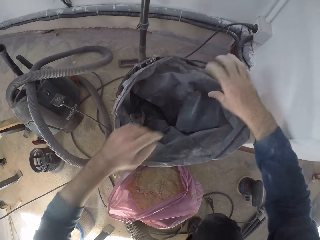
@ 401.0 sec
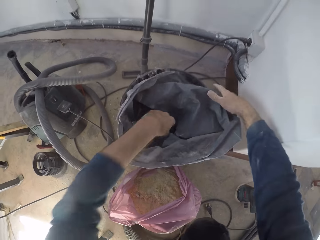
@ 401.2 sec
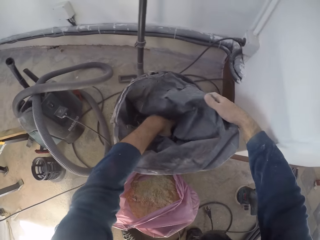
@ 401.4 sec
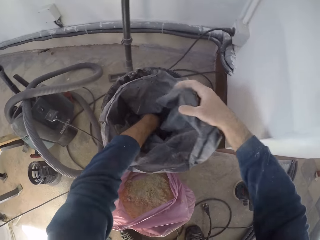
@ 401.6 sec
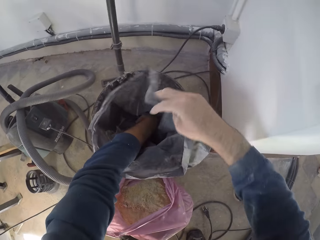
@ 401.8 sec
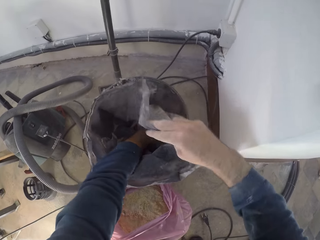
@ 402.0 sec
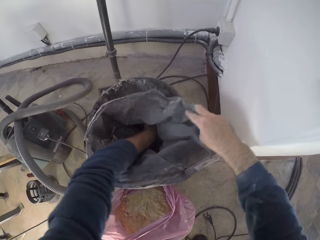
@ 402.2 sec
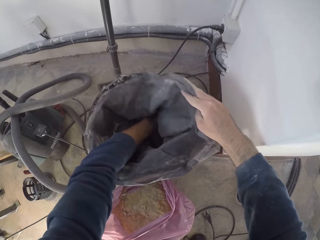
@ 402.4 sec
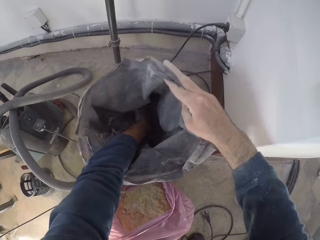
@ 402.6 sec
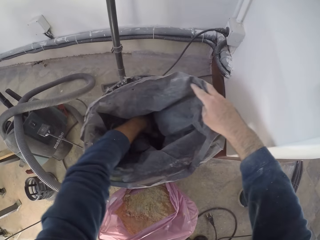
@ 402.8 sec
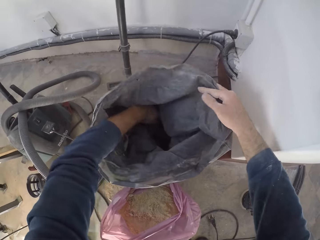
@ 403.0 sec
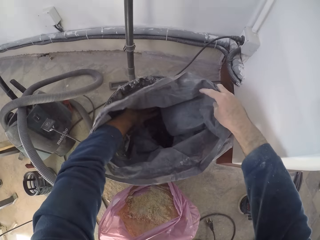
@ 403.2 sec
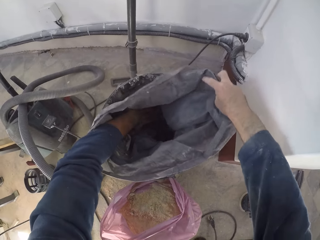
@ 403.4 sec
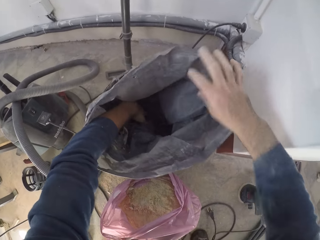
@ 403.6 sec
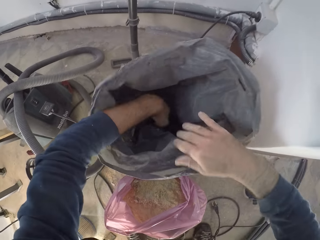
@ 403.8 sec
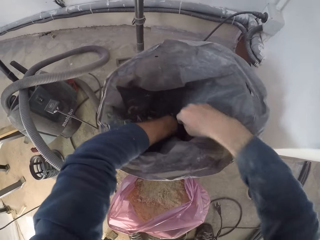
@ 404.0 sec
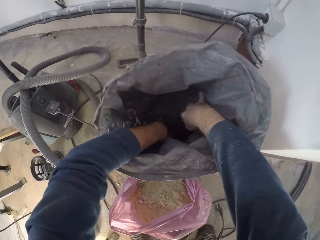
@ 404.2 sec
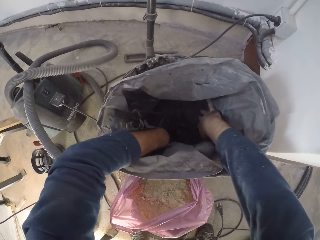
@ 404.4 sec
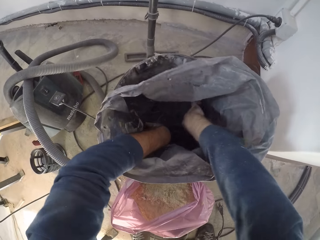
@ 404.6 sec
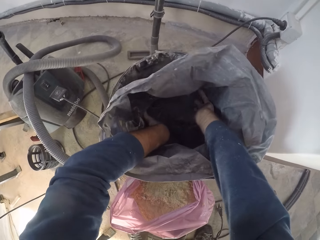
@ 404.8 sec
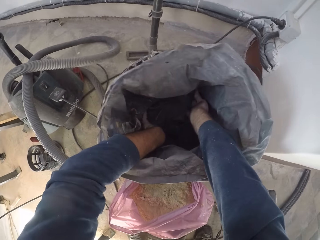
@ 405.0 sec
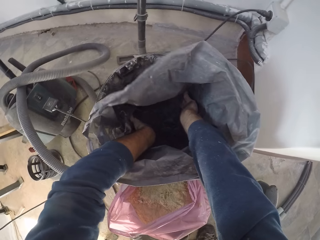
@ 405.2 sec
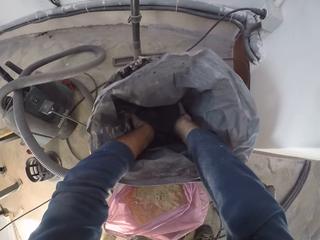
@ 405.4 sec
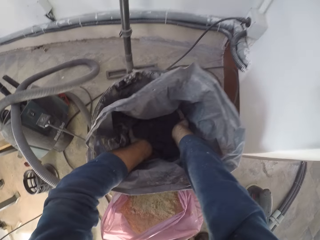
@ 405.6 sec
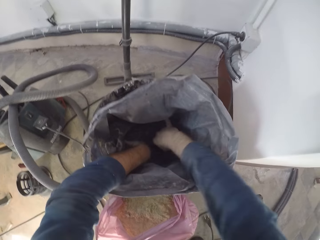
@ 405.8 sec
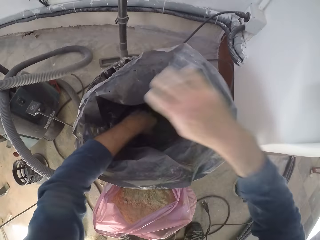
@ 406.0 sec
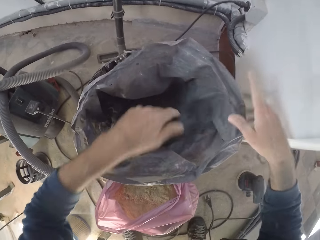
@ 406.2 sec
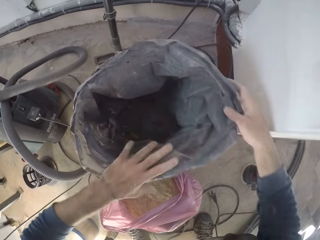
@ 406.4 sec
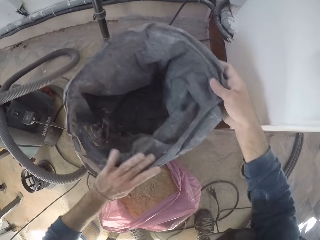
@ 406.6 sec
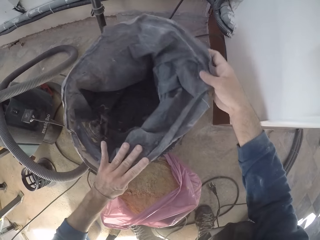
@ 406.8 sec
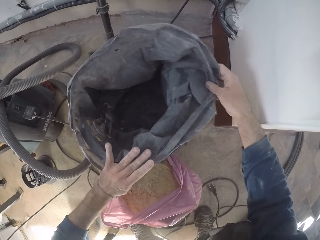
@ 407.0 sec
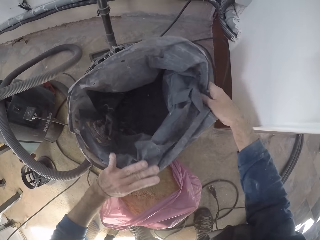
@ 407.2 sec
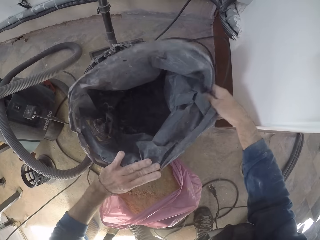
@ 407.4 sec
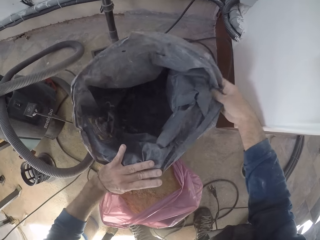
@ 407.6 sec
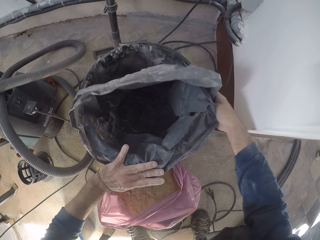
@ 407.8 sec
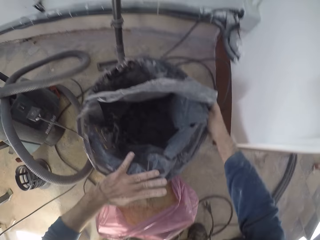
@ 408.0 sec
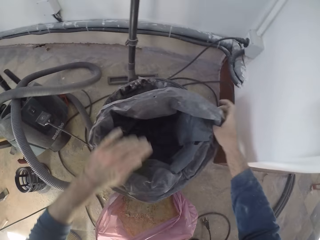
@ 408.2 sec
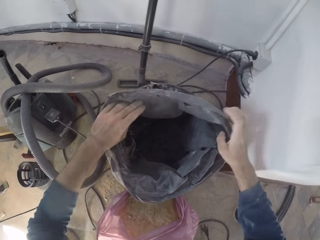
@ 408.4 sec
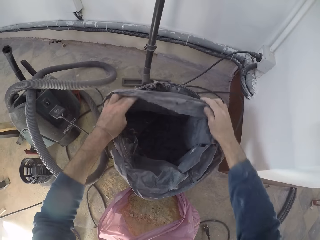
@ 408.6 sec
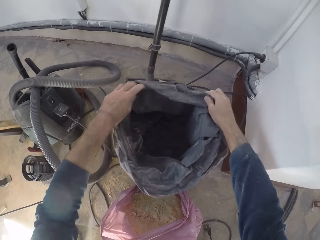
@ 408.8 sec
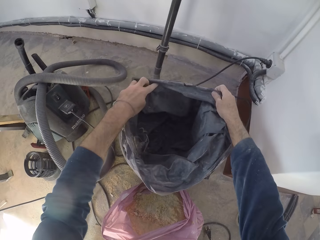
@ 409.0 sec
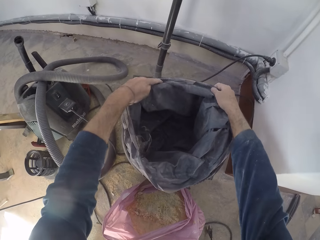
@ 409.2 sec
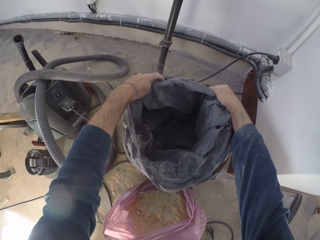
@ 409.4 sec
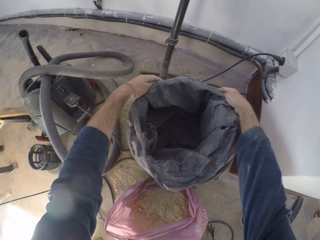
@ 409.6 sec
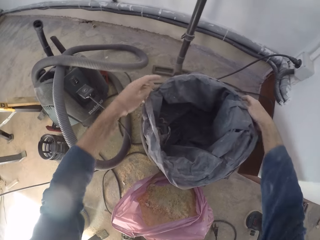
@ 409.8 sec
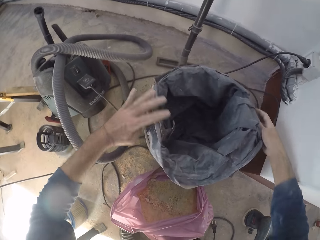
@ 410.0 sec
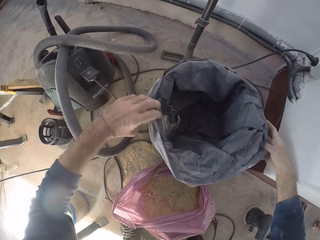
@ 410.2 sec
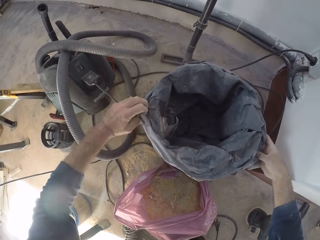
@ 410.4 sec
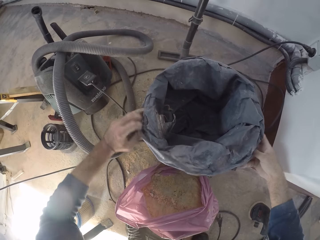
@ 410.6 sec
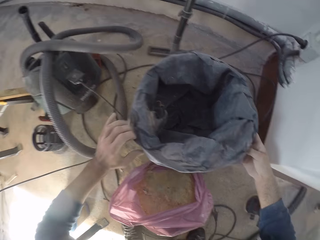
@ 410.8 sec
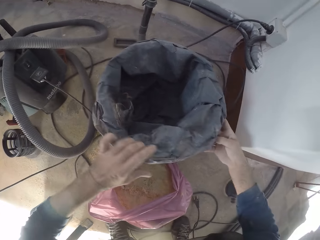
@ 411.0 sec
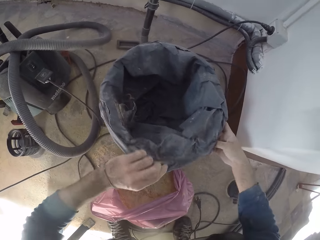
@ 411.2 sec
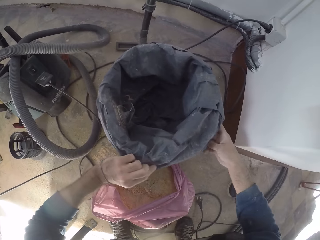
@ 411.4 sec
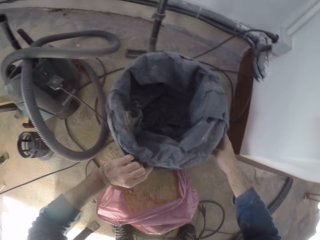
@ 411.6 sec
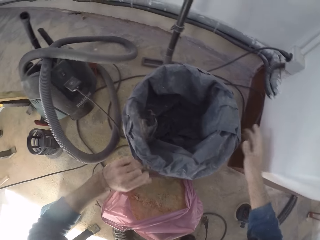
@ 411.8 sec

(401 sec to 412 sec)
The camera wearer spreads the inside of the dust bag with his left hand. He spreads the inside of the dust bag with both hands. He folds the edges of the dust bag with both hands.

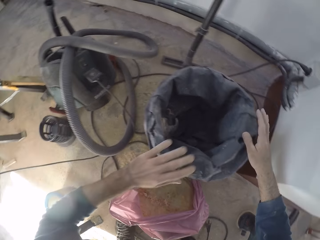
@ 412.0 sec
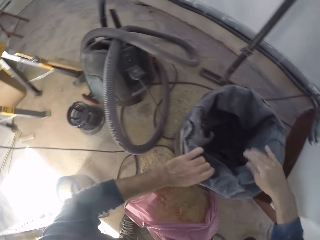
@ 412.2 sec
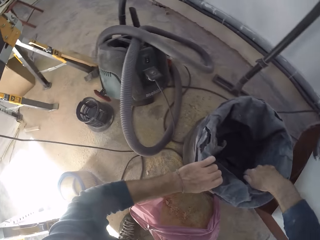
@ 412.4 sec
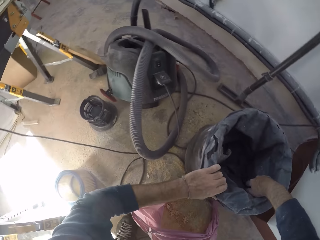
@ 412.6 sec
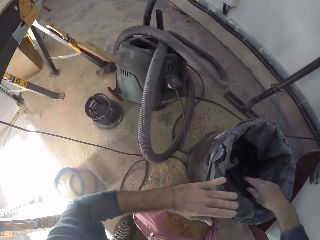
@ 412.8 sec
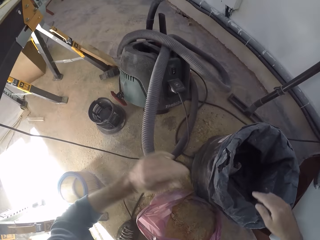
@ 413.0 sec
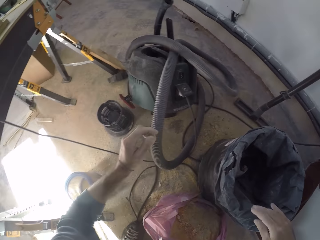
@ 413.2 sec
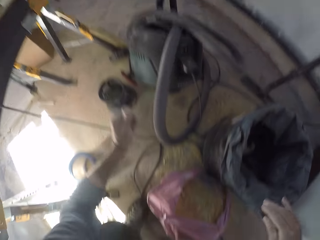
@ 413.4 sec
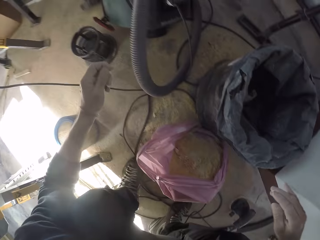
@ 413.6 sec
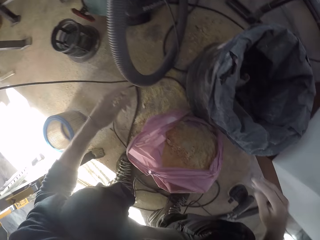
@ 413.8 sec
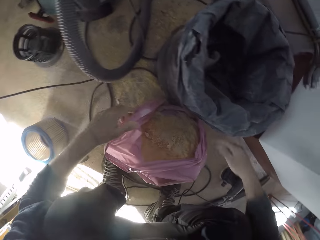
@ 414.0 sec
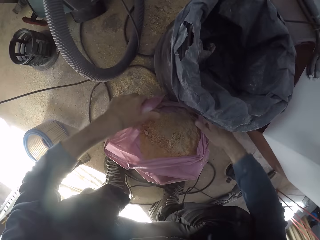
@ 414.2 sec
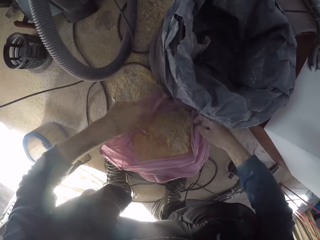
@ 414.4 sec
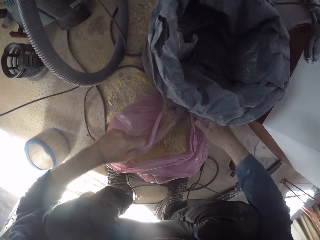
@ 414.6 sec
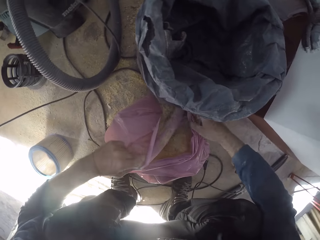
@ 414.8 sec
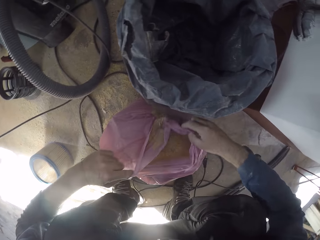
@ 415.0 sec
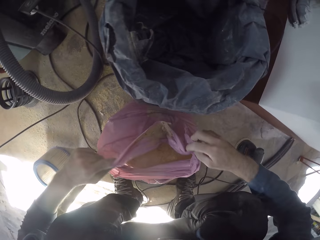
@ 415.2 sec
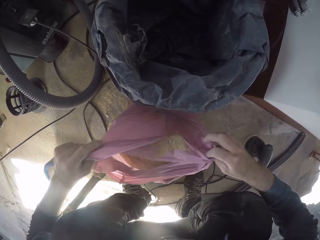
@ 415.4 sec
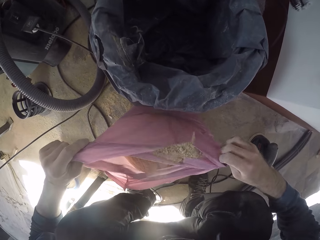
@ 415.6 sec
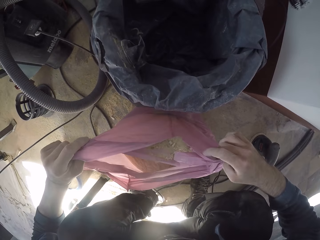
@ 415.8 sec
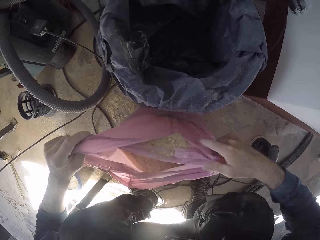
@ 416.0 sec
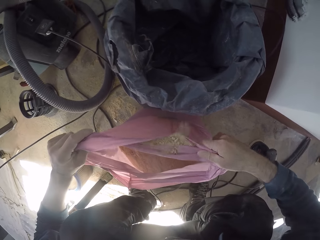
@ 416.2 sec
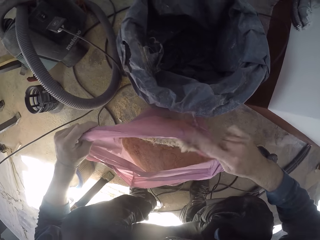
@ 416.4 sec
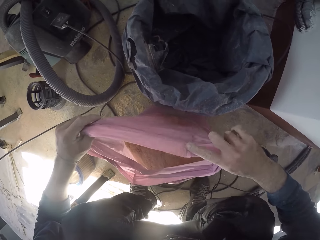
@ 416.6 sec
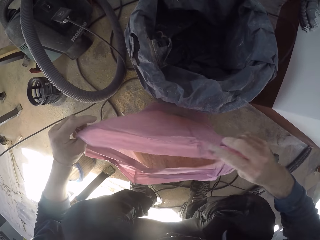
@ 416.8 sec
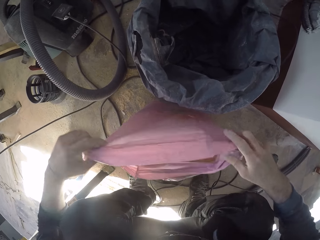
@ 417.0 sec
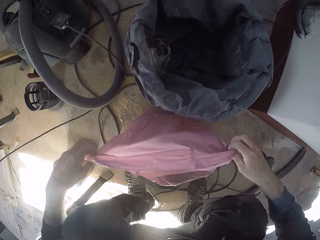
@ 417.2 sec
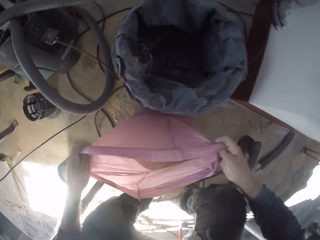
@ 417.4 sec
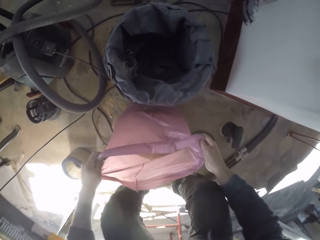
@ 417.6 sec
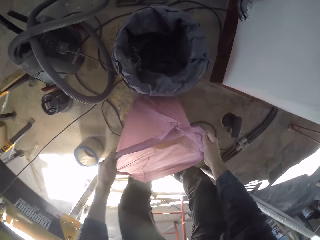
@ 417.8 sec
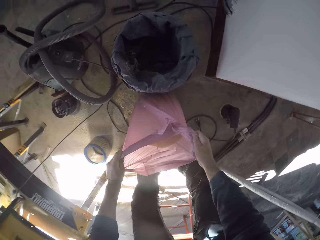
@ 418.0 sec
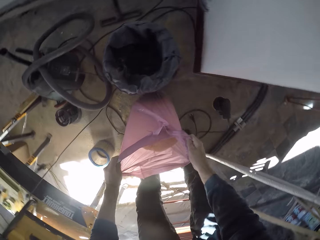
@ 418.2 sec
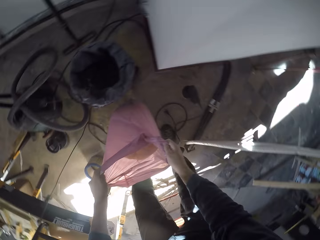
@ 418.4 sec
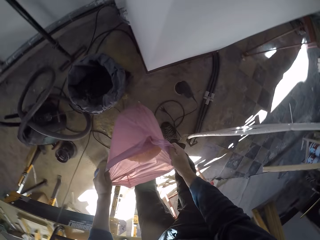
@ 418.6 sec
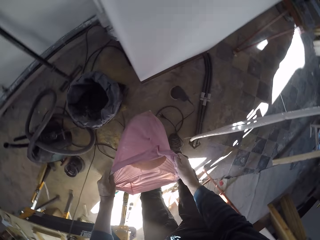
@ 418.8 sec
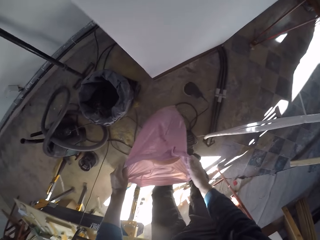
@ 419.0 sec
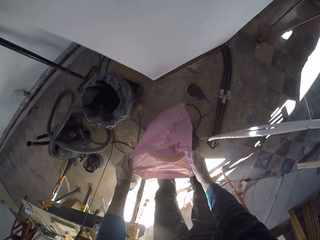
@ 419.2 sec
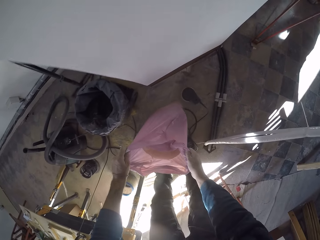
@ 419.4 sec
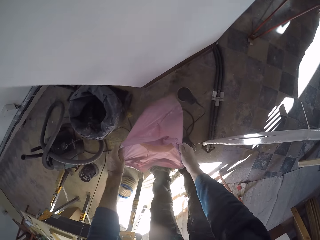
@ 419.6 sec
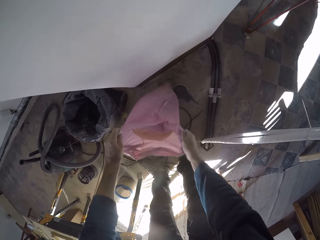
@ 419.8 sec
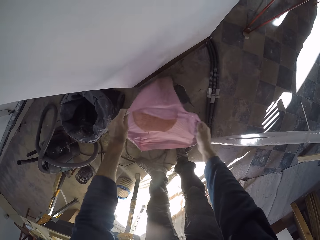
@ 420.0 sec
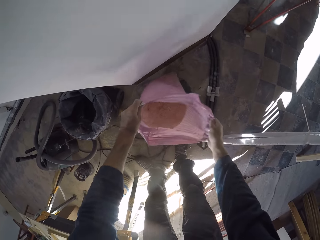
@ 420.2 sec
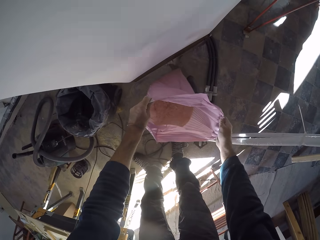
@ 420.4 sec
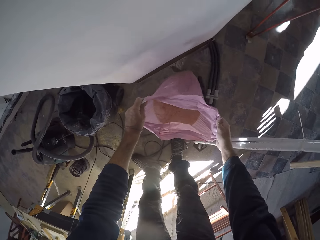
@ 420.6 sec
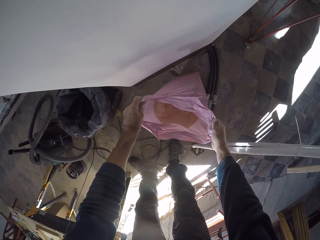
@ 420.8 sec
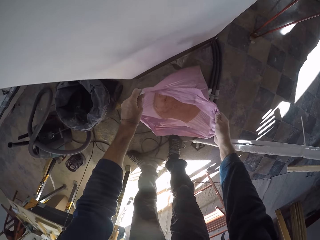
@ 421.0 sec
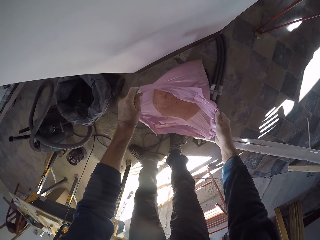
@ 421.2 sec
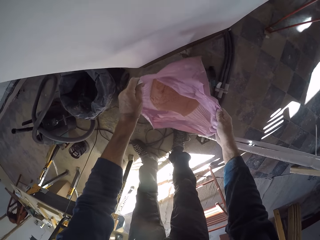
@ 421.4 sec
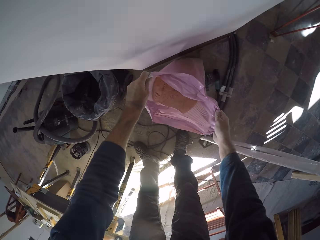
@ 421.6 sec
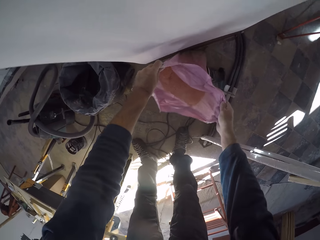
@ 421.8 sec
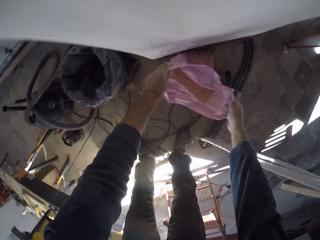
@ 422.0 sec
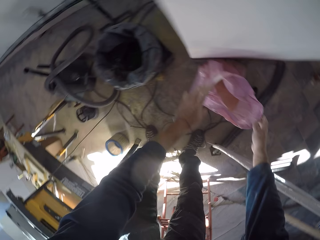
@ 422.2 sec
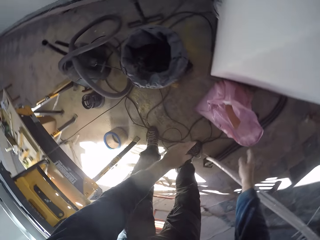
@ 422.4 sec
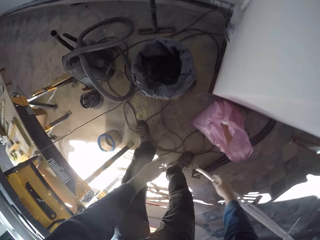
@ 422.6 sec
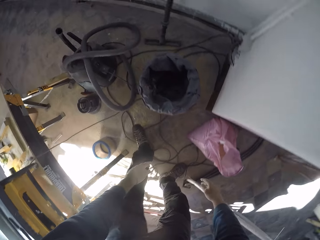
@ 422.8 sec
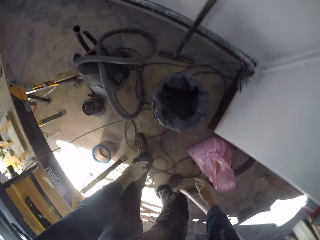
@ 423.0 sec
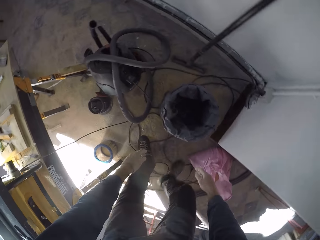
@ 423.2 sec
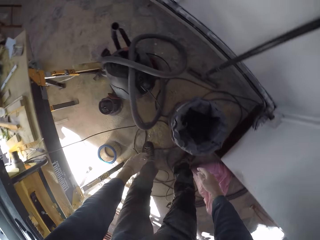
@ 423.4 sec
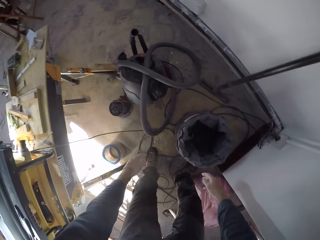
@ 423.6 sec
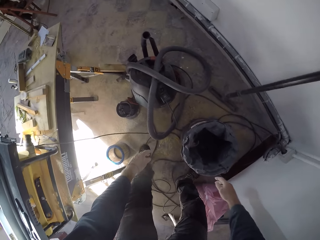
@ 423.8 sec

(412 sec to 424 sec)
The camera wearer pulls the nylon bag with both hands. He holds the plastic bag with both hands. He lifts the nylon bag from the floor with both hands. He moves the nylon bag on the floor with both hands. He places the plastic bag on the floor. He drops the nylon bag on the floor with both hands.
